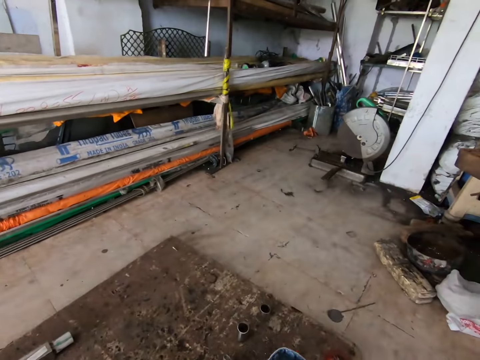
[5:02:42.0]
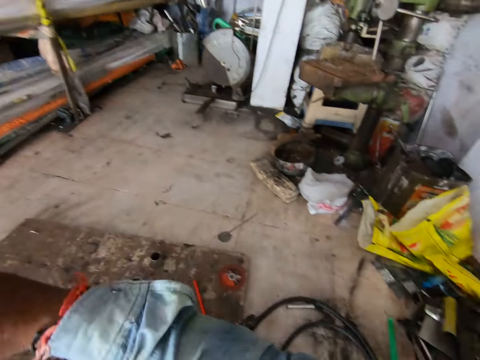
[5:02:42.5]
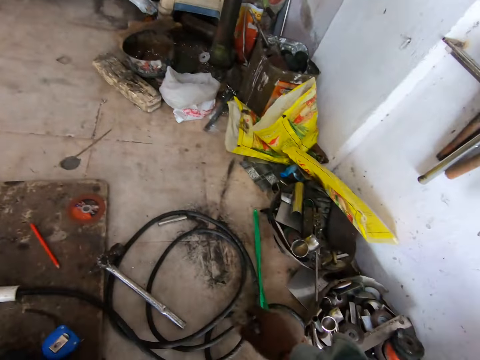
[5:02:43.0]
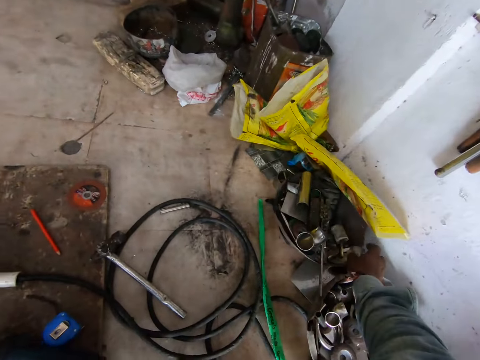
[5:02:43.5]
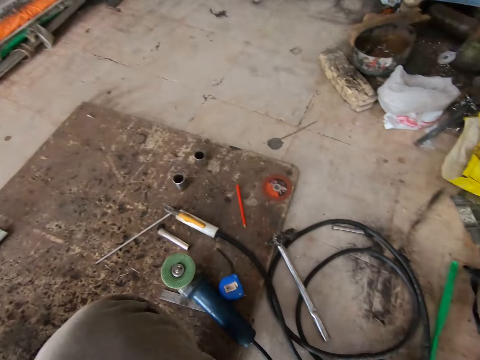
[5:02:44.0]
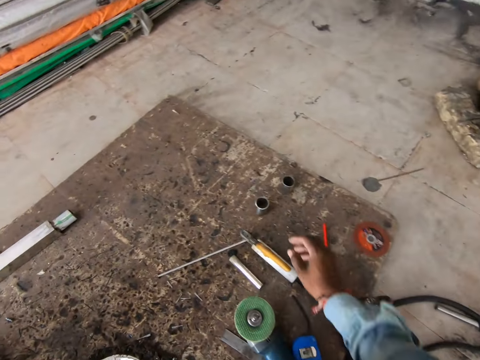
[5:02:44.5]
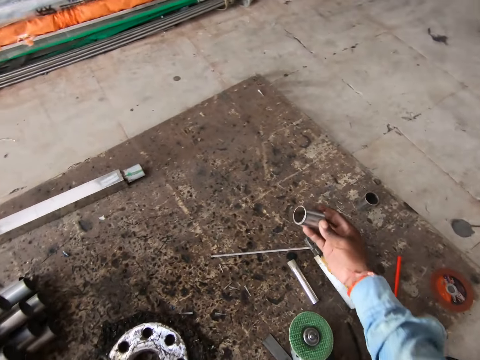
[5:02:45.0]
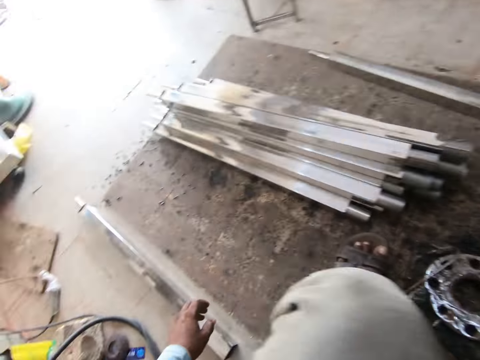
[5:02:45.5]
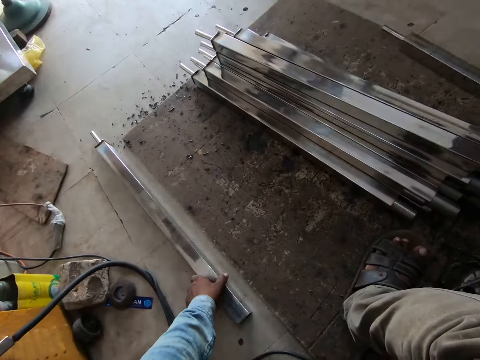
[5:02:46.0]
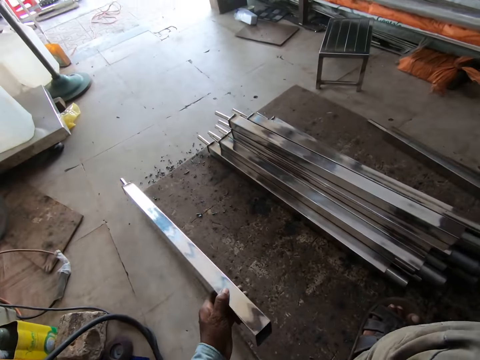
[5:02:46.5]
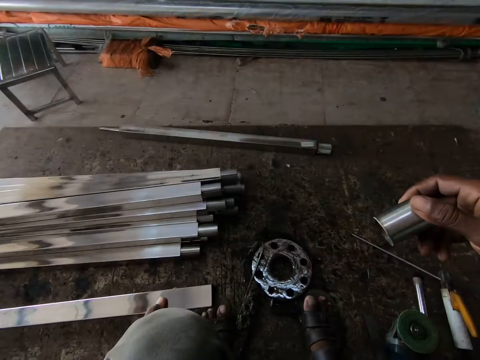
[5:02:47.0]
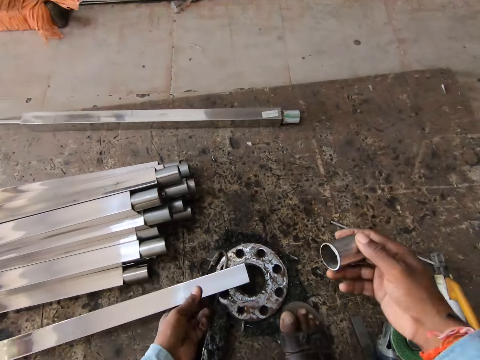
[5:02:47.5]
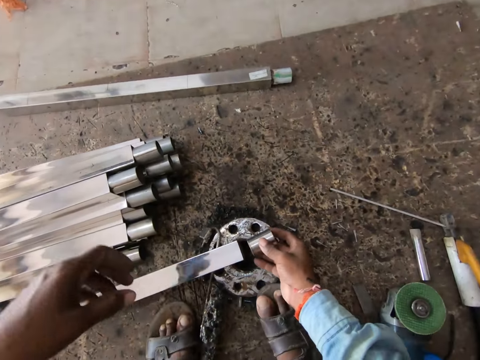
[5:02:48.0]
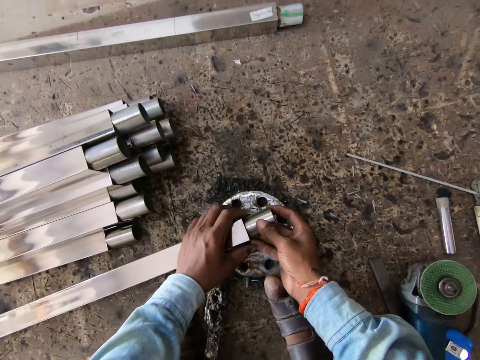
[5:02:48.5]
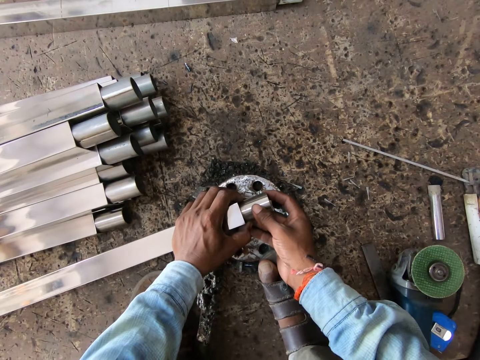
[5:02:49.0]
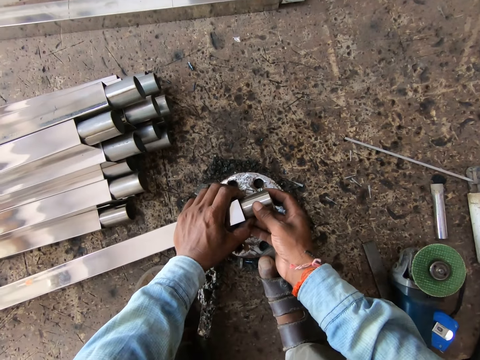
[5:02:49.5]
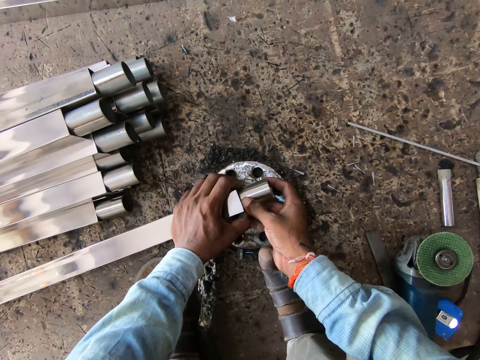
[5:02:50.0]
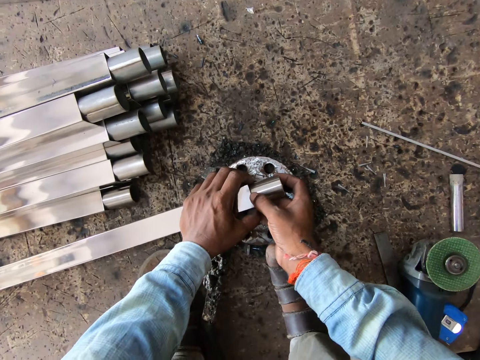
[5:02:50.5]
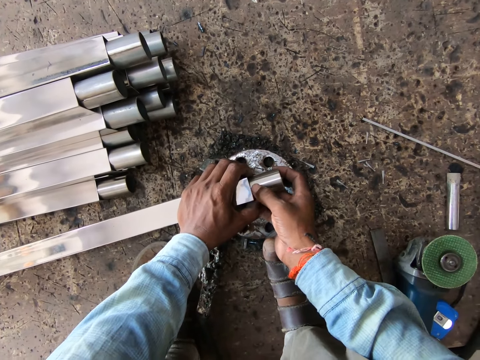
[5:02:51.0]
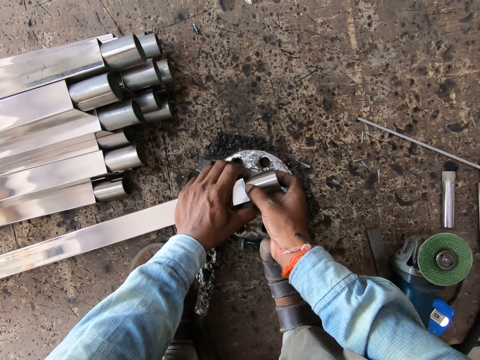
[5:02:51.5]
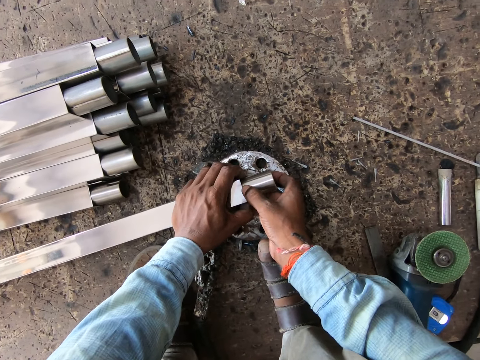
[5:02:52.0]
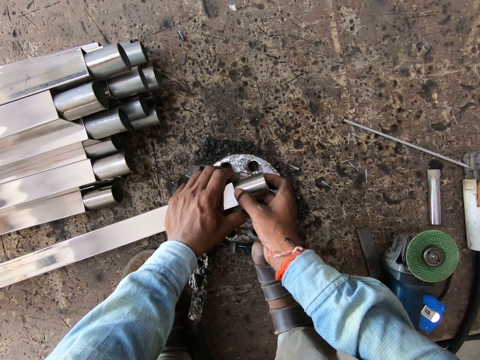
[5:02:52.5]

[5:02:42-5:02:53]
The camera wearer drops the metal rods on the floor with his right hand. He picks up a metal pipe from the floor with his right hand. He pulls a metal rod on the floor with his left hand. He places the metal rod on a flange on the floor with his left hand. He joins the metal pipe in his right hand to the metal rod on the flange. He holds the metal pipe on the flange with his left hand.

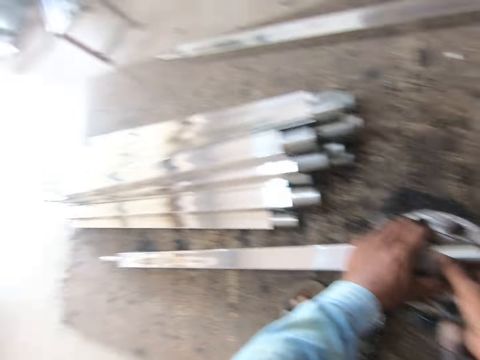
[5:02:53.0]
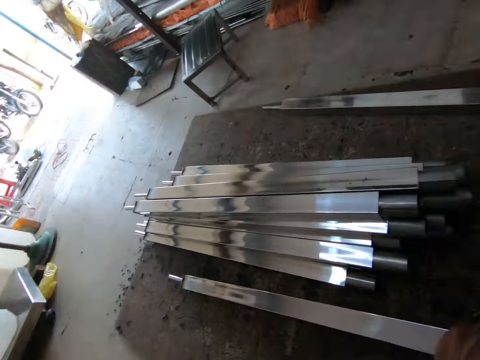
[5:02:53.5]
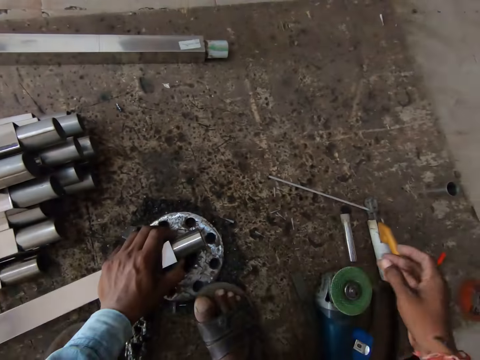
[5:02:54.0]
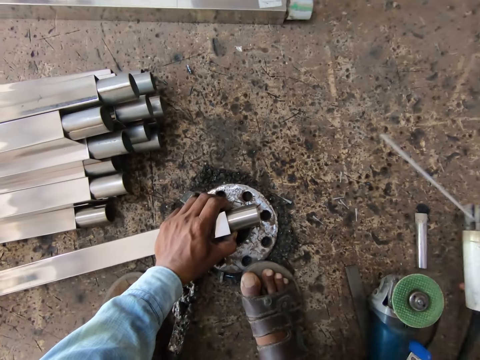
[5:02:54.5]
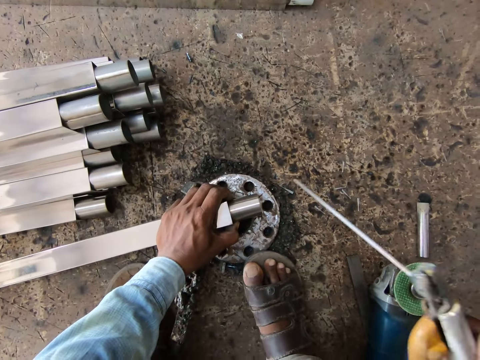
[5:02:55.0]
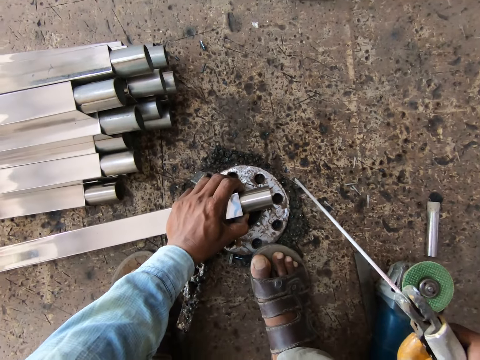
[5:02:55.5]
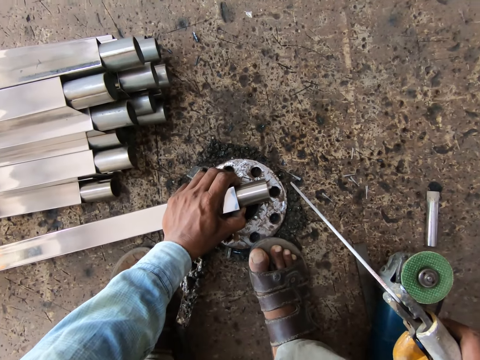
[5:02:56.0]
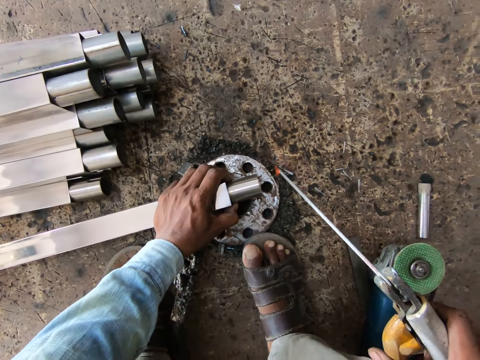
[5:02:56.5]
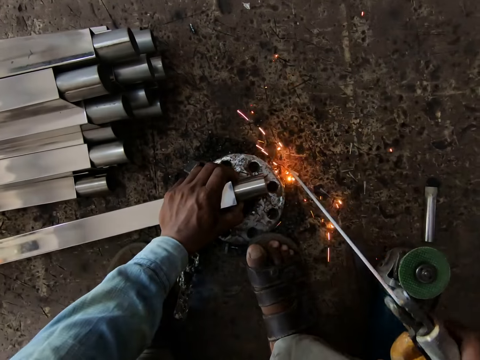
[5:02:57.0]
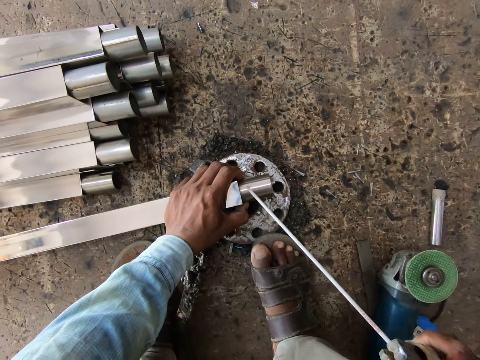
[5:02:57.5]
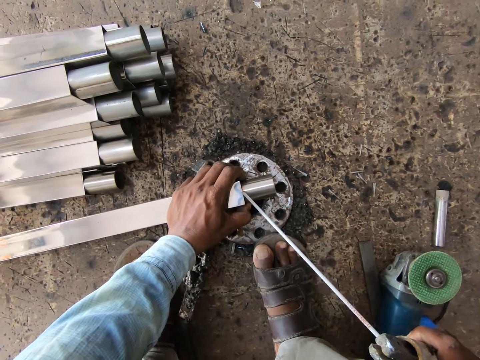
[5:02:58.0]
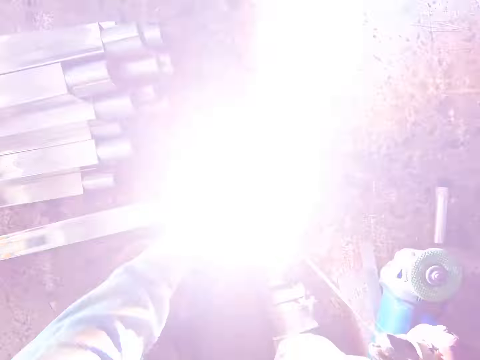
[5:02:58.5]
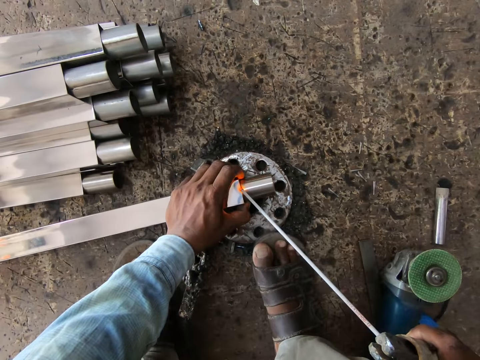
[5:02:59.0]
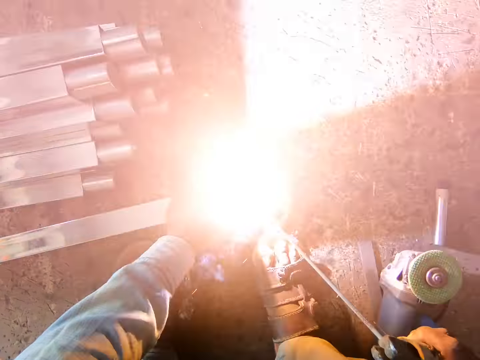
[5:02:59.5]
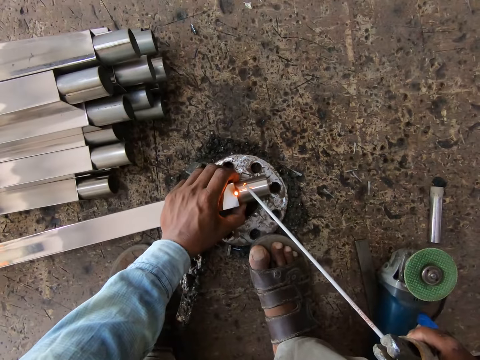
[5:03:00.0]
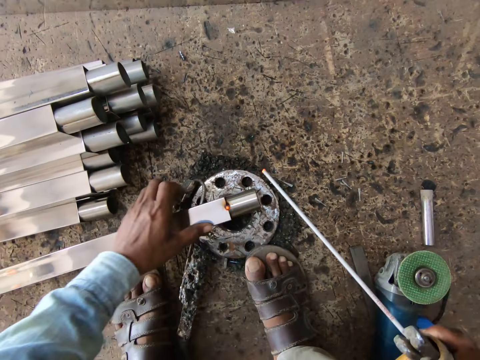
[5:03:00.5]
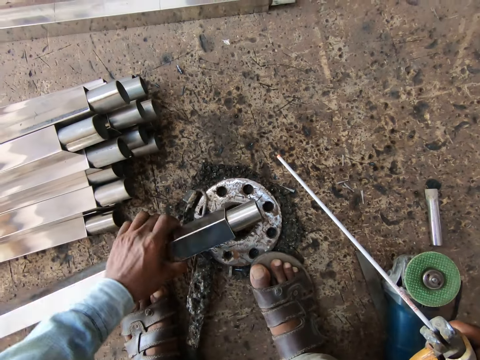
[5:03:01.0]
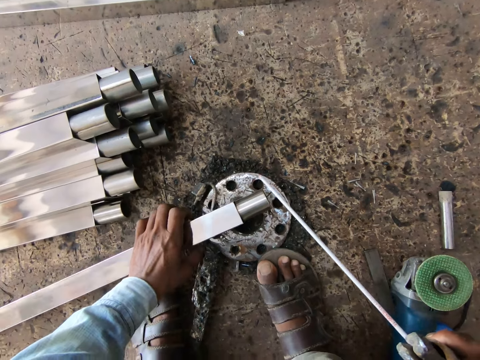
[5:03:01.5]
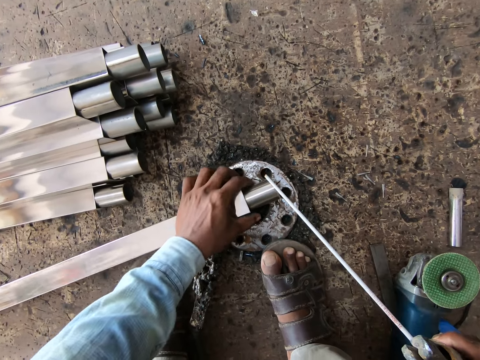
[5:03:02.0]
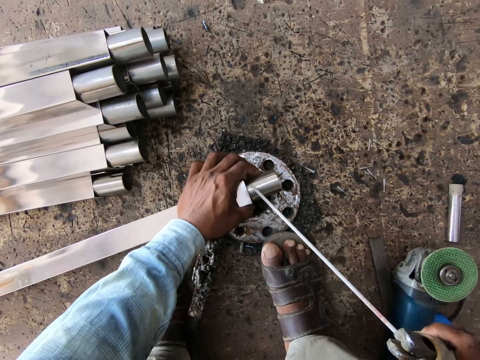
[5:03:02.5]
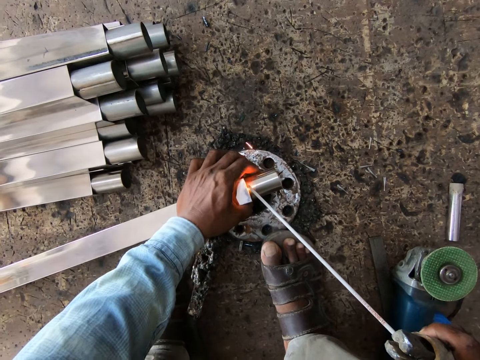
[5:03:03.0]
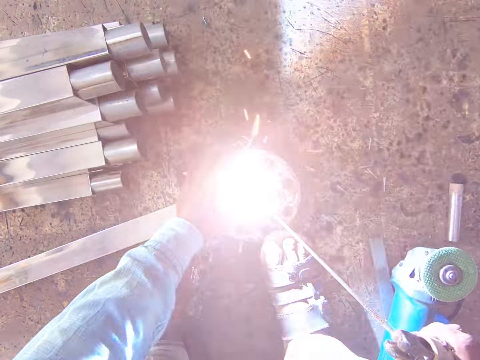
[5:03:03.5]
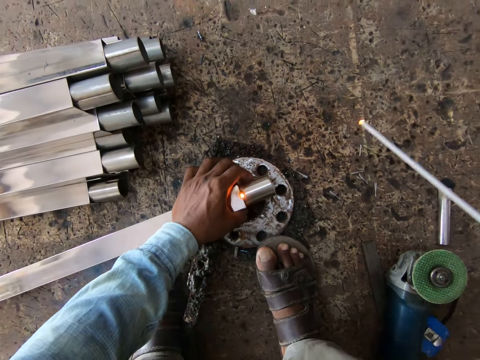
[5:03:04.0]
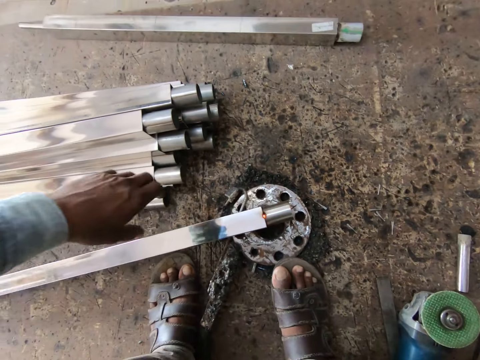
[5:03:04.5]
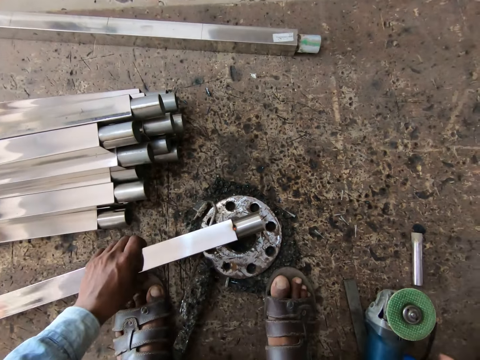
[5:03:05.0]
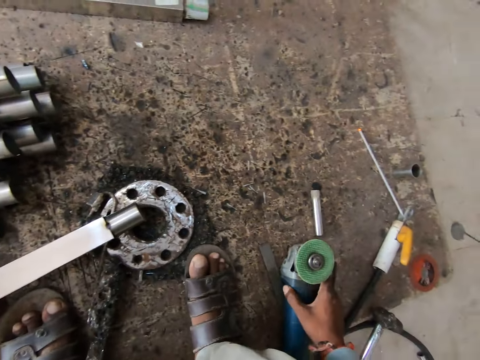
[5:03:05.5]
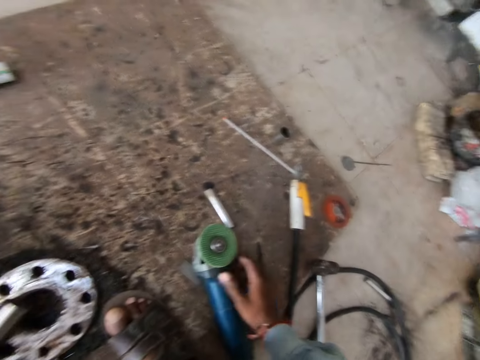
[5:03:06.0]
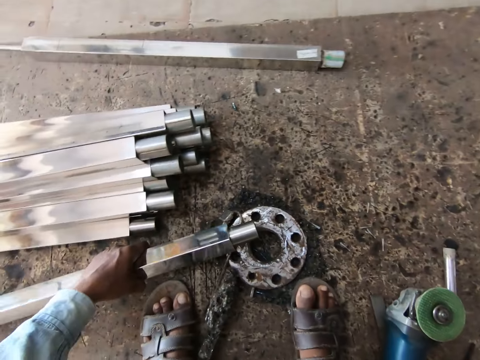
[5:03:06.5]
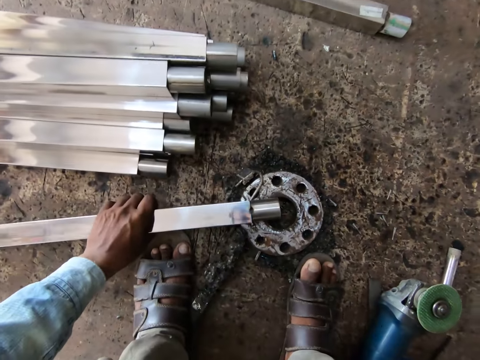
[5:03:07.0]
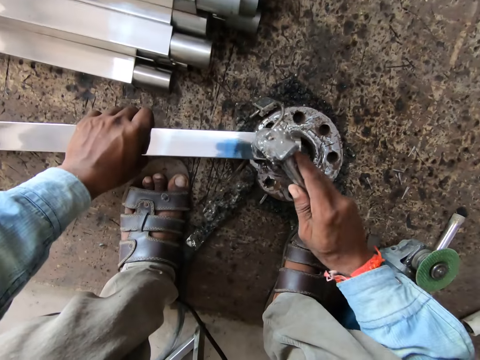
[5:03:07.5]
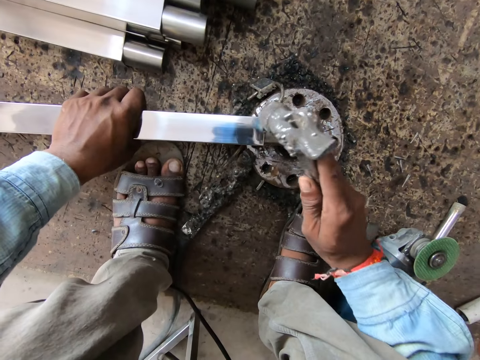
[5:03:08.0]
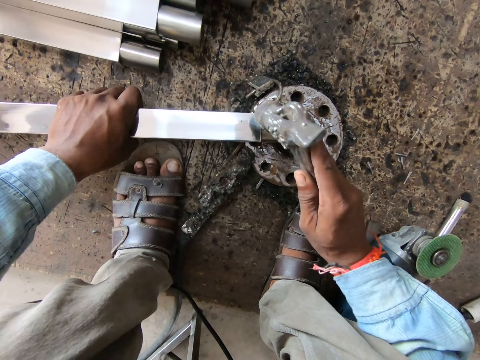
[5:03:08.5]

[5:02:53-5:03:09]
The camera wearer picks up an electrode holder or welding machine from the floor with his right hand. He scrapes the electrode of the electrode holder in his right hand on the floor. He welds the metal rod and the metal pipe on the flange with the electrode holder in his right hand. He turns the metal rod on the flange with his left hand. He welds the metal rod and the metal pipe on the flange with the electrode holder in his right hand. He lifts the metal rod from the flange with his left hand. He shifts an angular grinder on the floor with his right hand. He puts the welding machine down. He places the metal rod on the flange with his left hand. He takes a hammer. He hits the metal rod on the flange with the hammer in his right hand.
